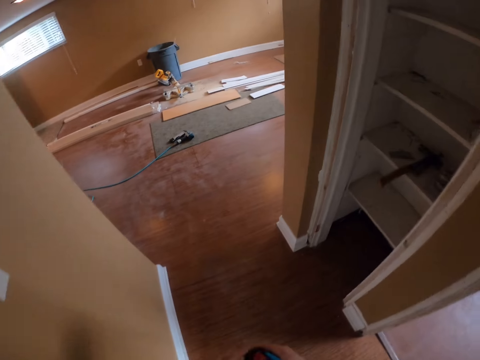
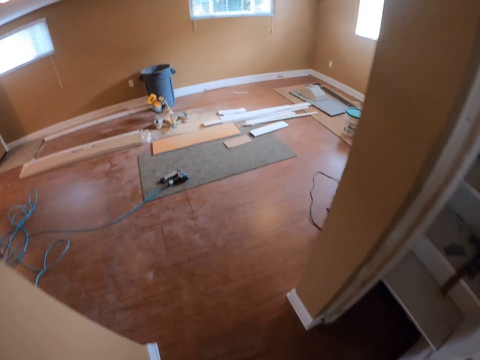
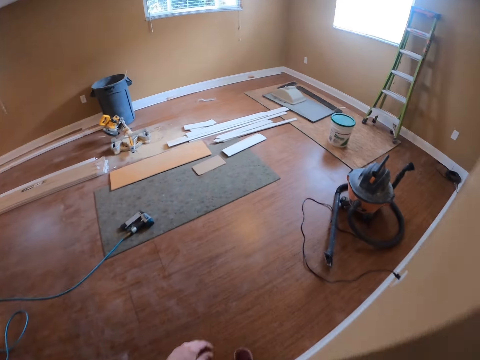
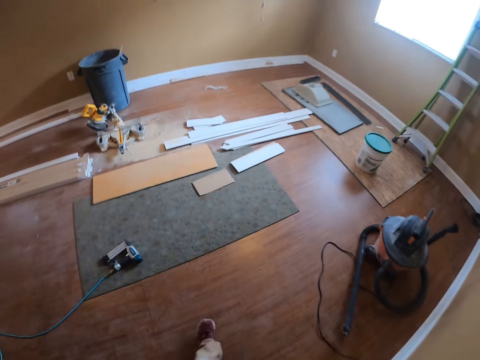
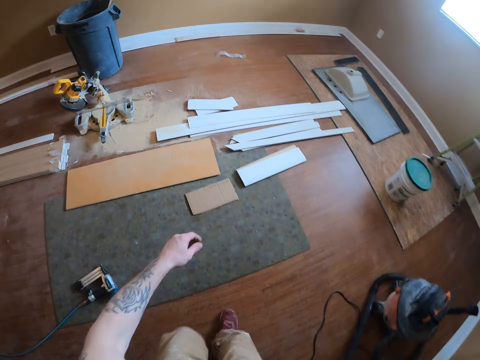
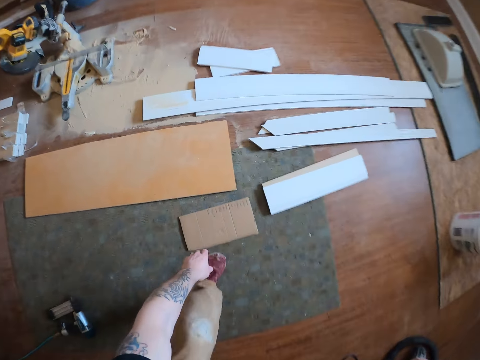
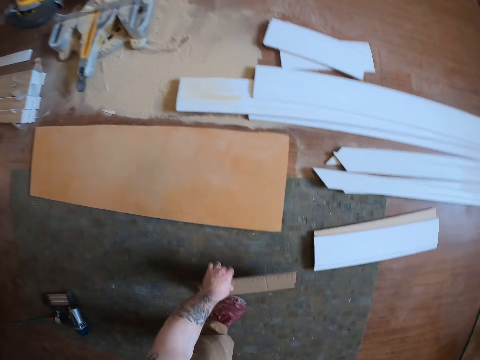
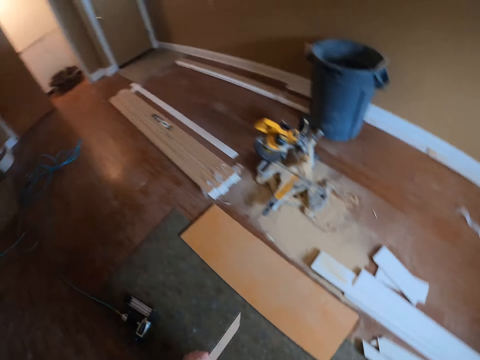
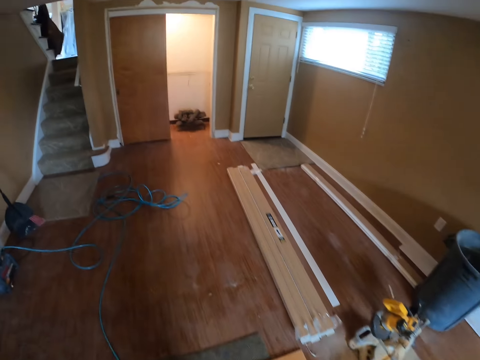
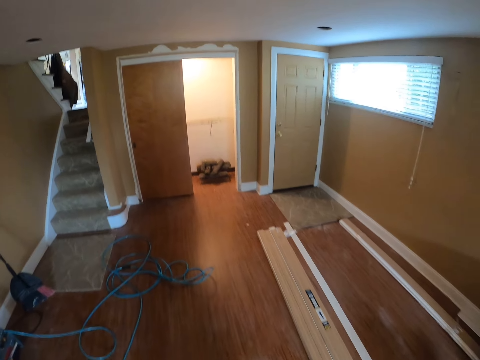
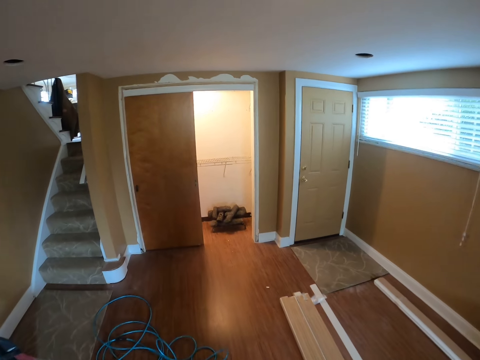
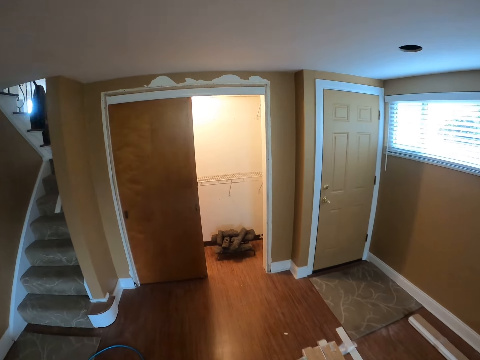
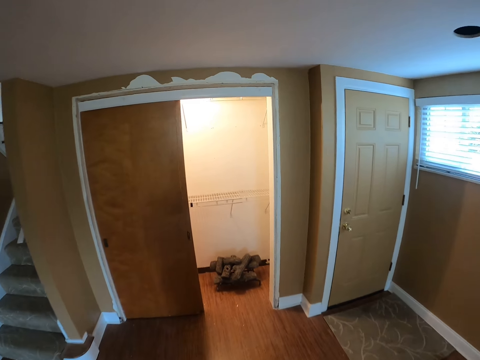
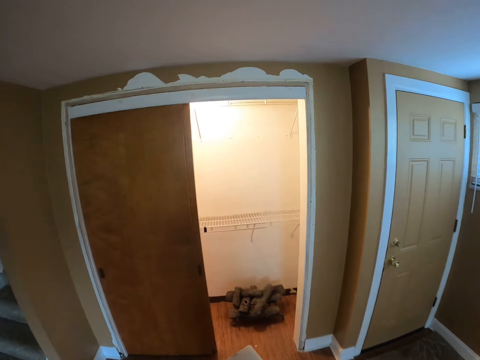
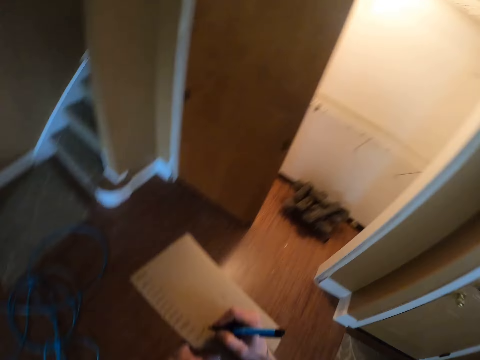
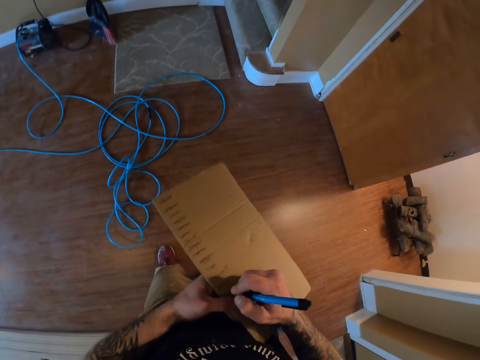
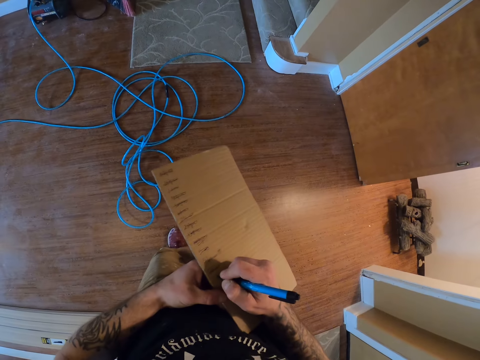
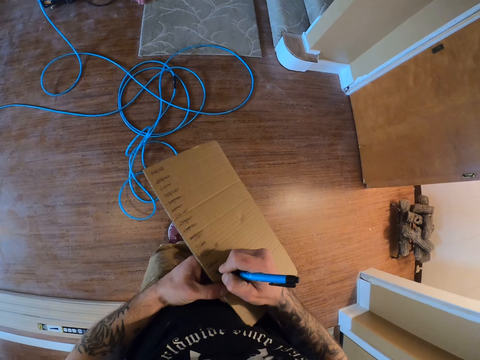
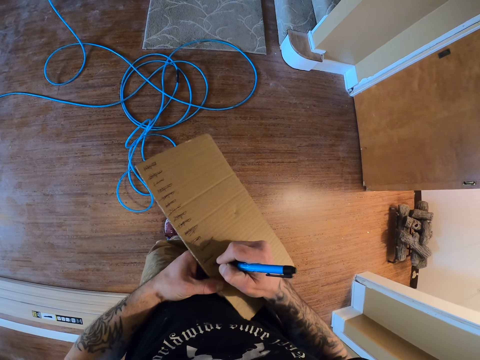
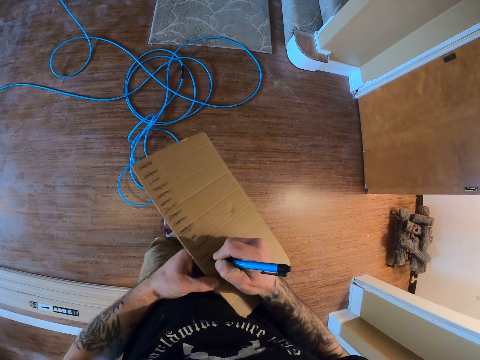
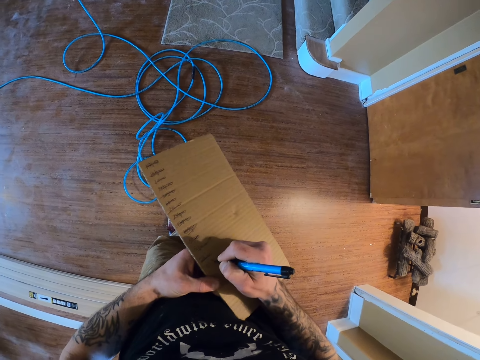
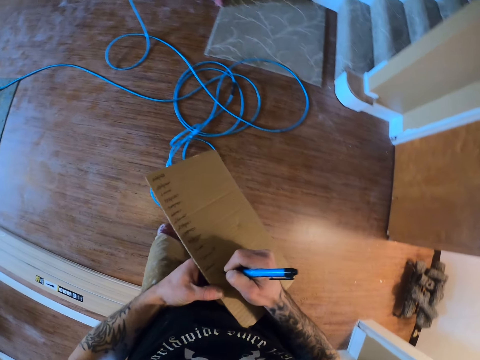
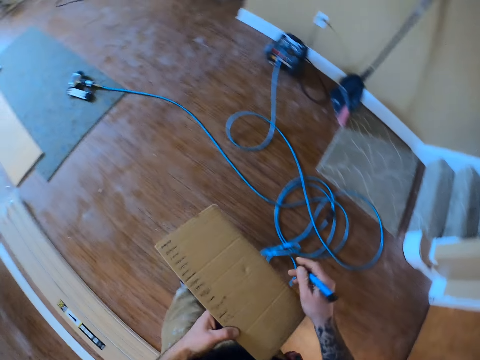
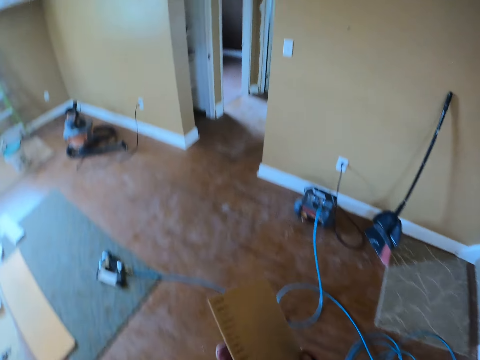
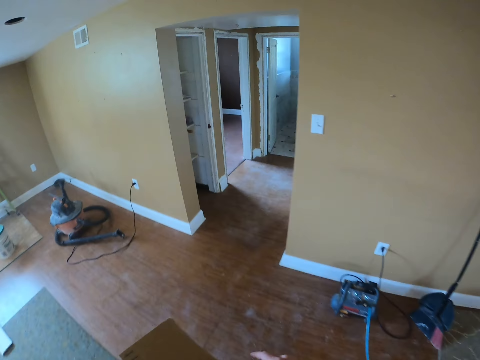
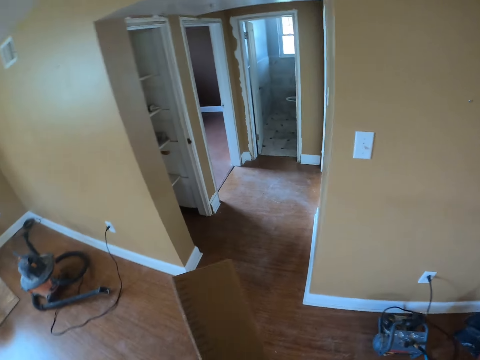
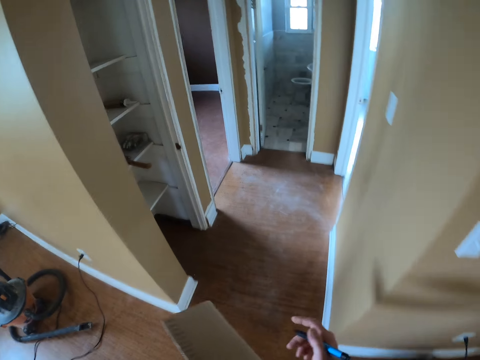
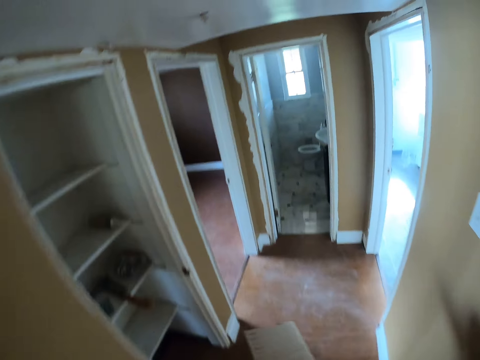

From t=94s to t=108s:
The camera wearer walks around a room. They pick up a piece of cardboard. They walk around the room. They write on the cardboard. They walk around the room.

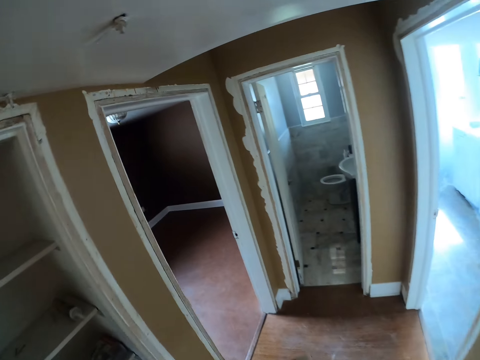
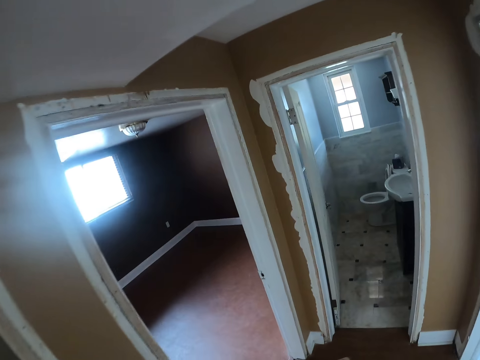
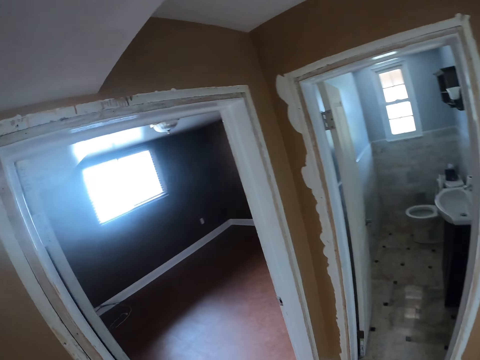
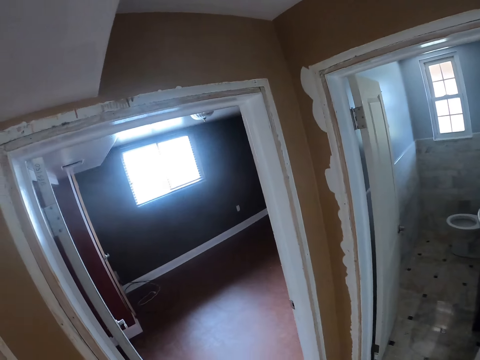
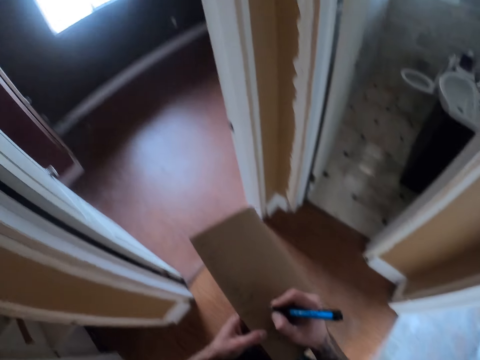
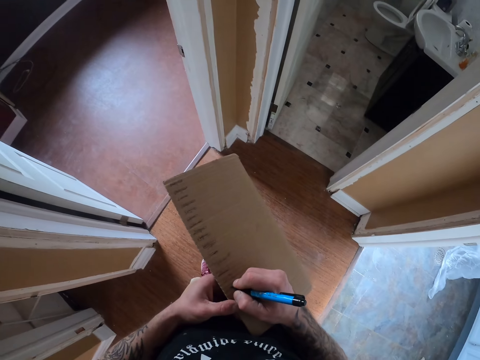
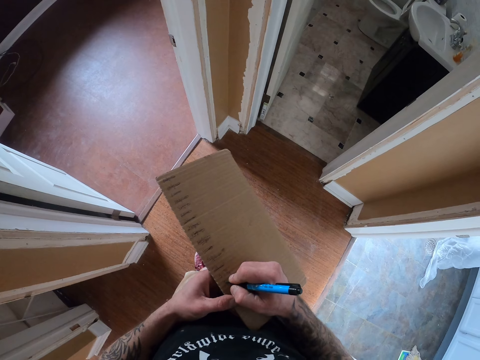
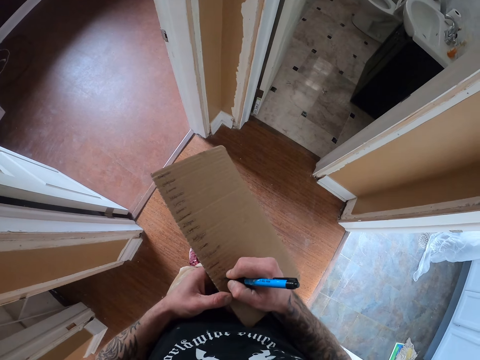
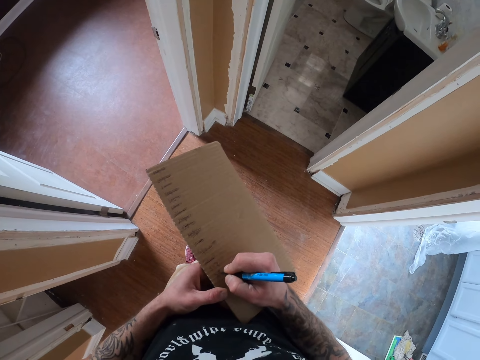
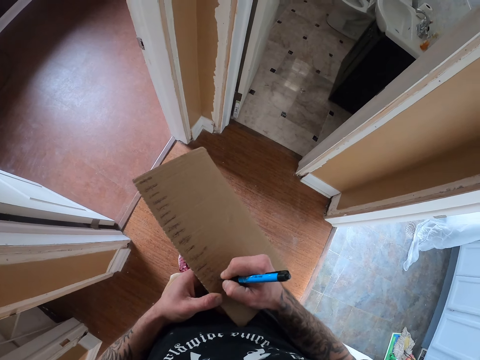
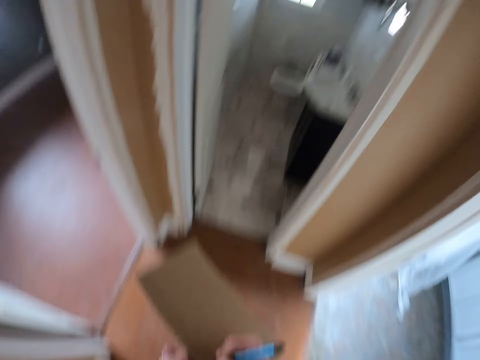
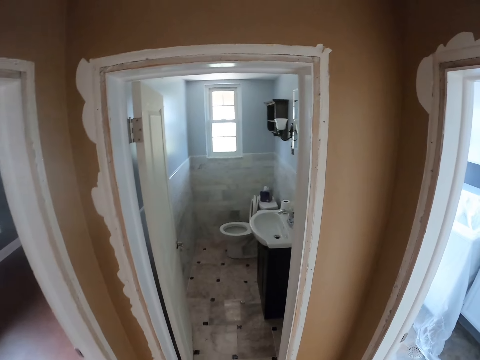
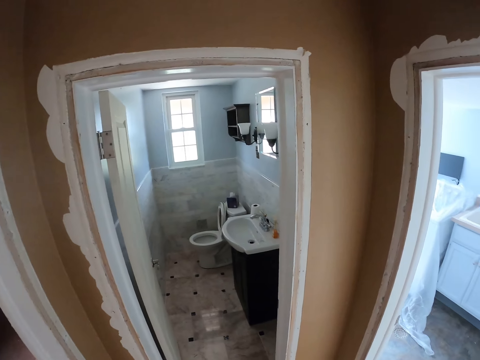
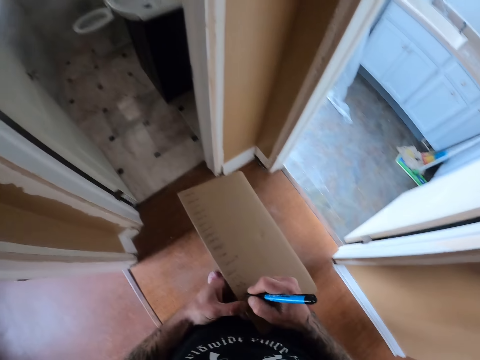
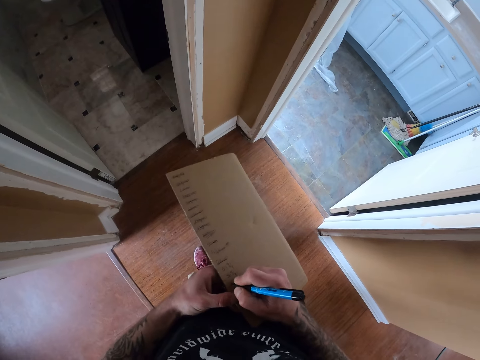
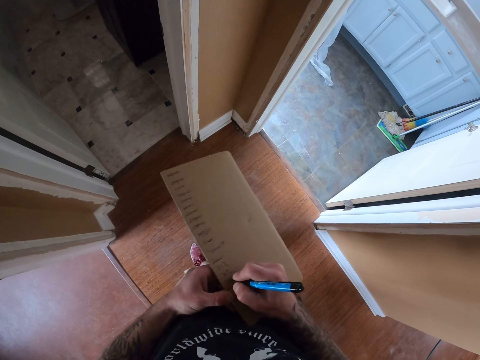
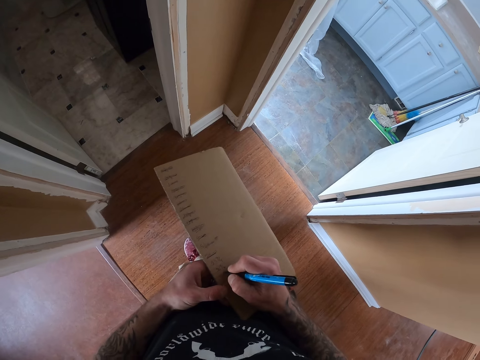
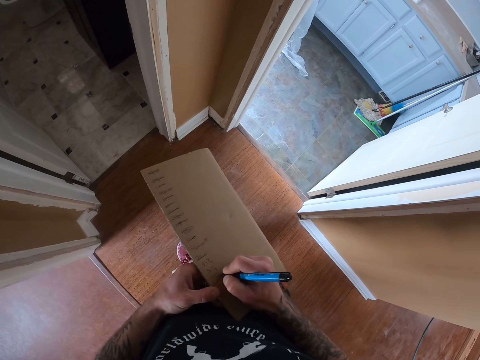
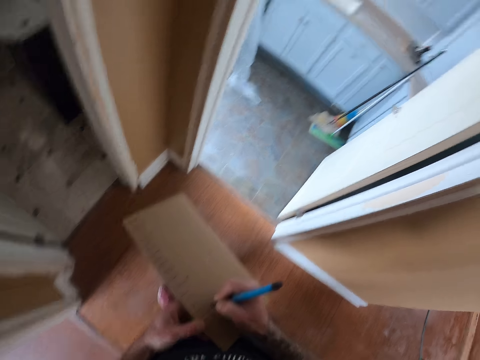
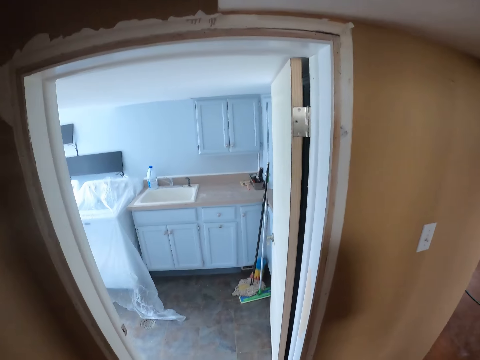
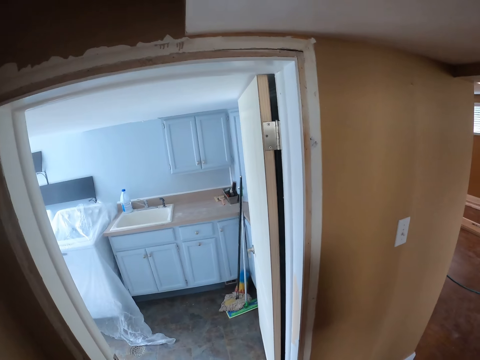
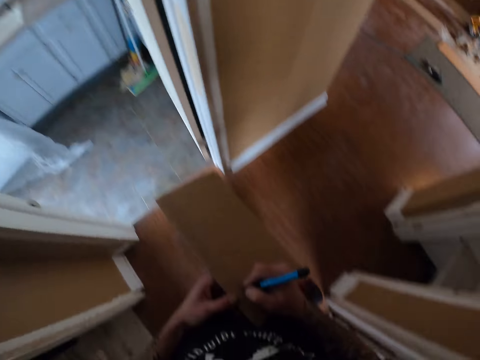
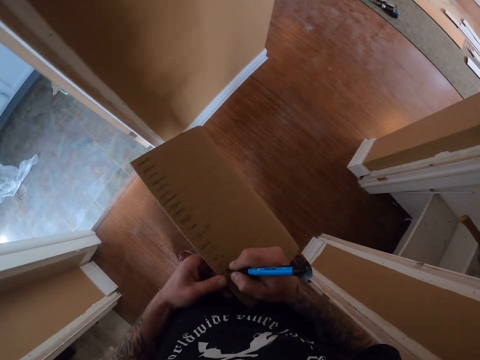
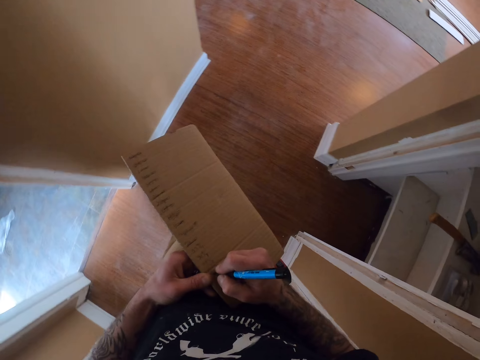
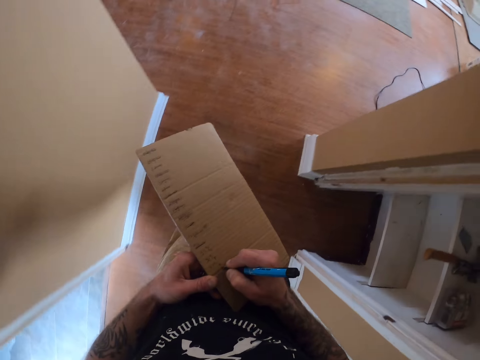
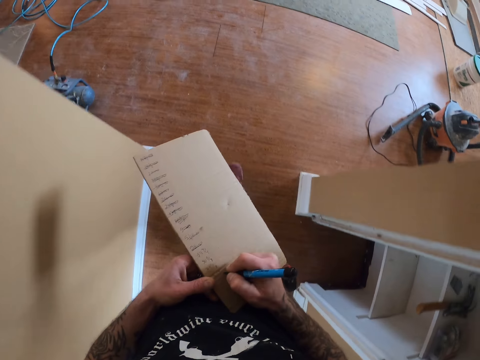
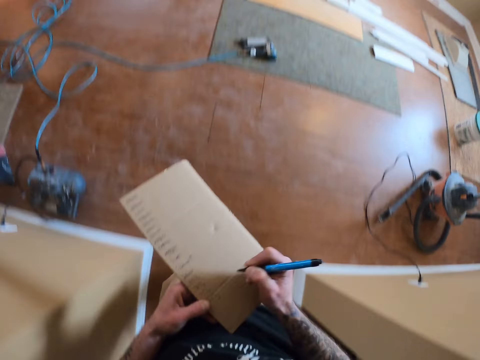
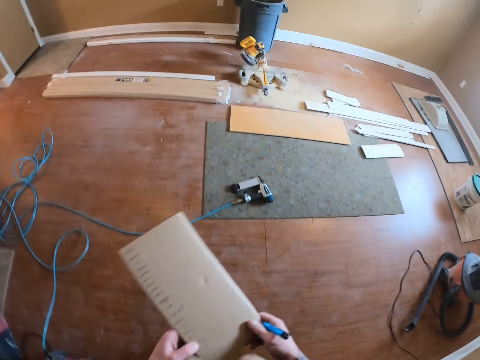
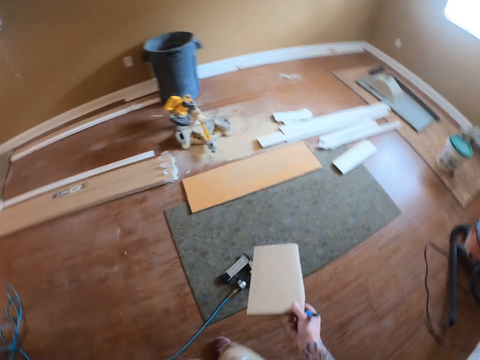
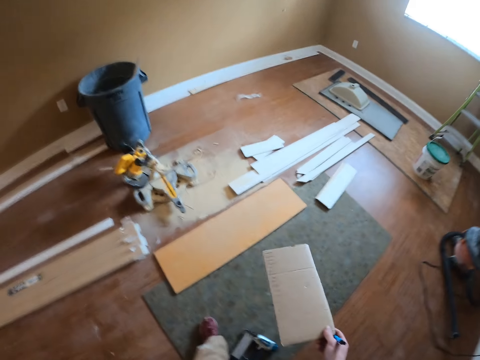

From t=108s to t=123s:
The camera wearer looks at the door frame. They write on a piece of cardboard. They look up on the toilet door. They write on the cardboard. They look at the door frame. They write on the cardboard. They walk around a room. They write on the cardboard.
